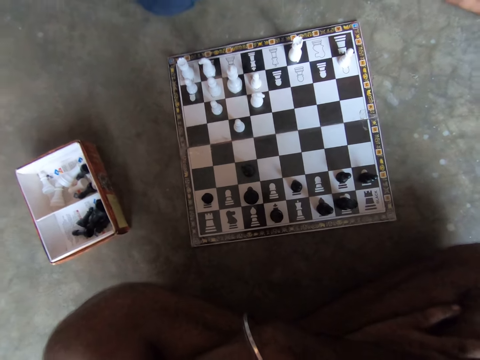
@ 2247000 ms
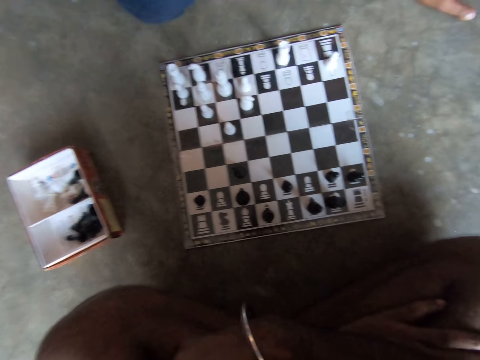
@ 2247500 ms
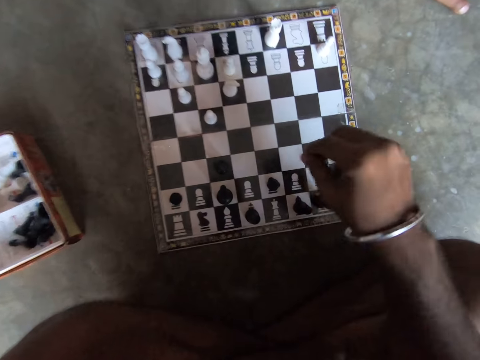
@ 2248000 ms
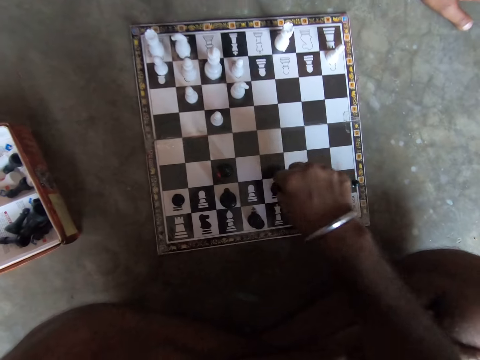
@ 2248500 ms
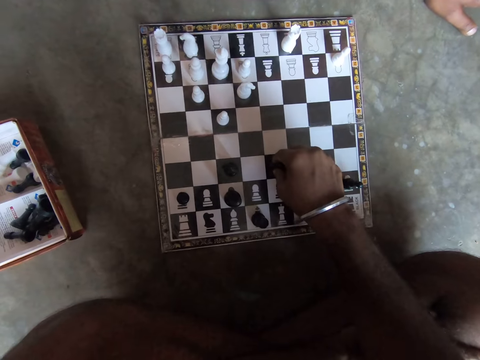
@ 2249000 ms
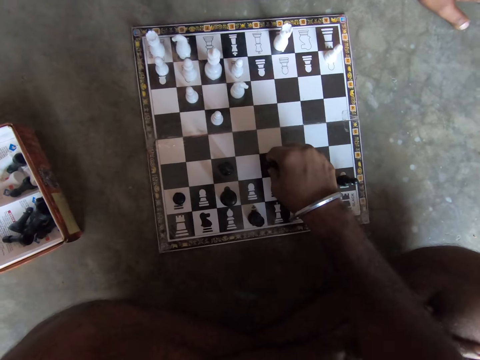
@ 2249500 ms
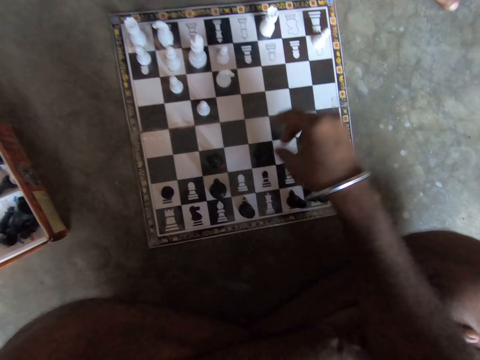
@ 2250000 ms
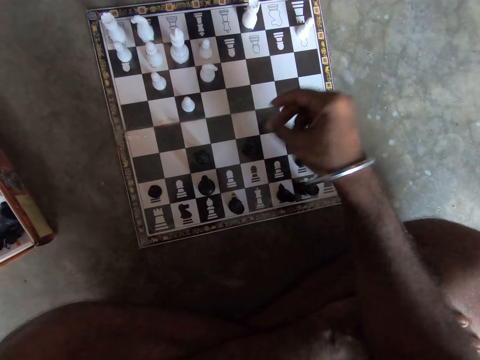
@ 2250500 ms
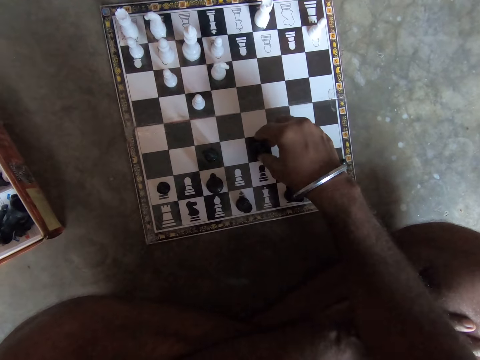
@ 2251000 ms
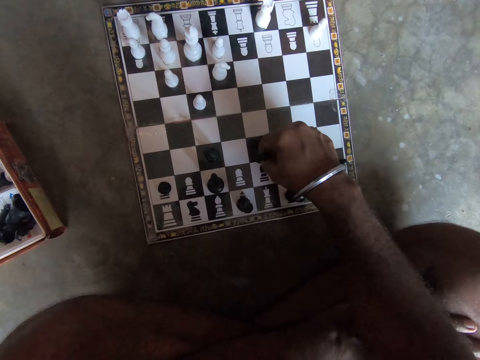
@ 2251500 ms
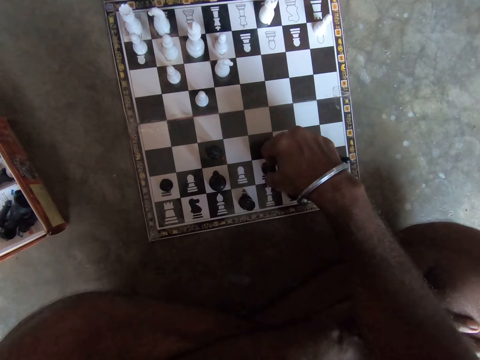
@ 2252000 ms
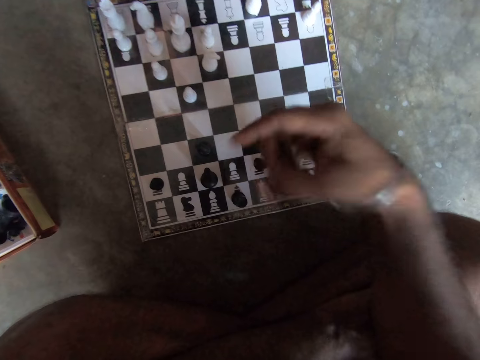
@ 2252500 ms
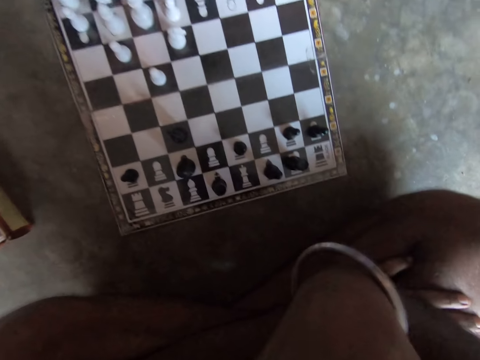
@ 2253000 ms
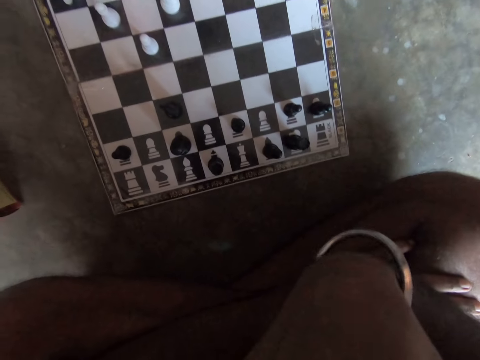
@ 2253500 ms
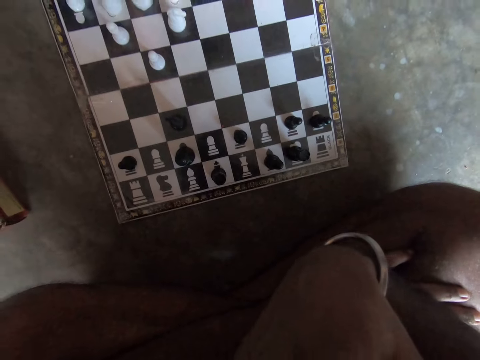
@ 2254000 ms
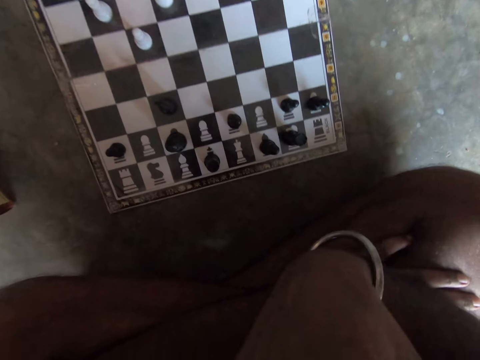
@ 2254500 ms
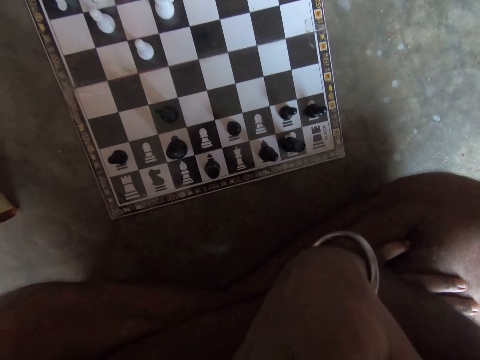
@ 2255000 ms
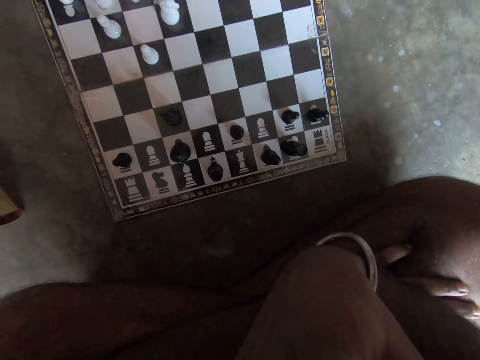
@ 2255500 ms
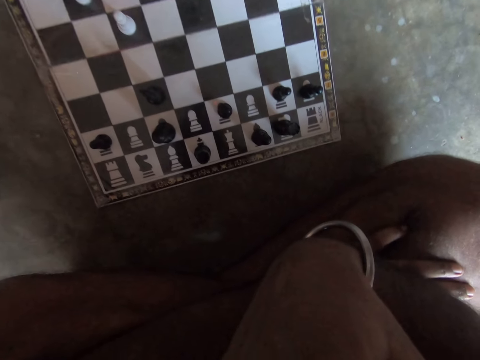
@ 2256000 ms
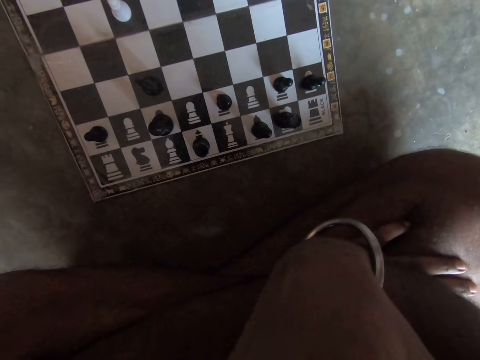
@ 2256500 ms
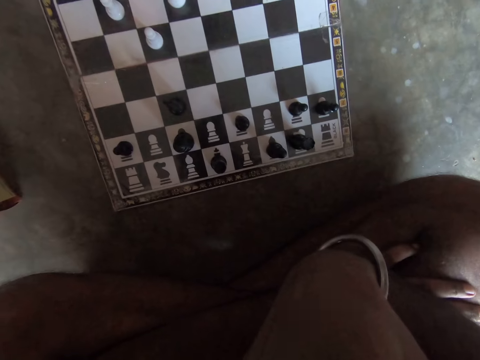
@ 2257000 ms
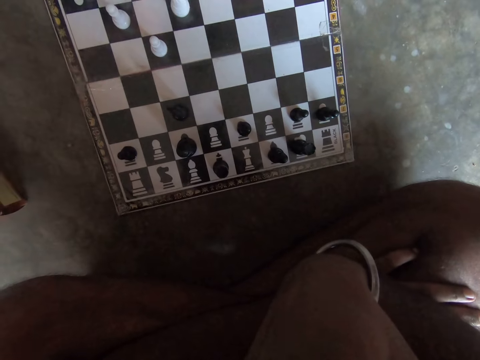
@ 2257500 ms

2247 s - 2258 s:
The camera wearer holds the chess piece. He moves the chess piece on the board. He lifts his hand. He holds the chess piece. He moves back the chess piece on the board. He lifts his hand.

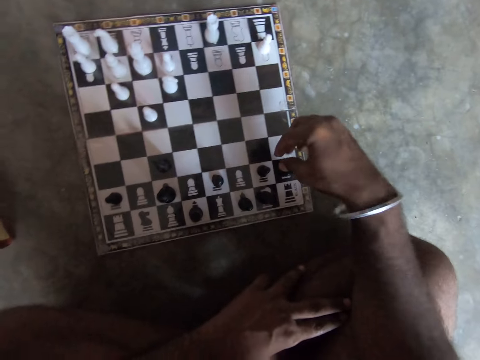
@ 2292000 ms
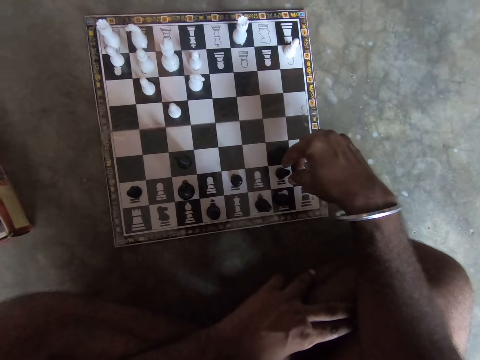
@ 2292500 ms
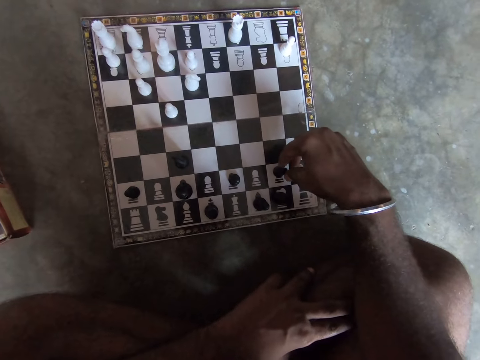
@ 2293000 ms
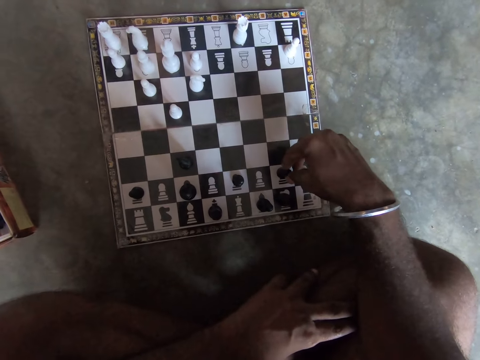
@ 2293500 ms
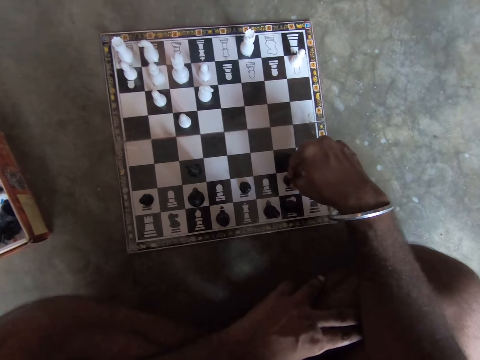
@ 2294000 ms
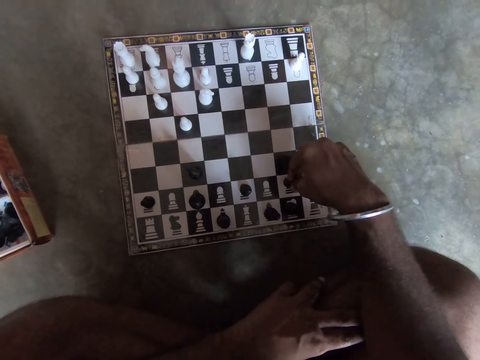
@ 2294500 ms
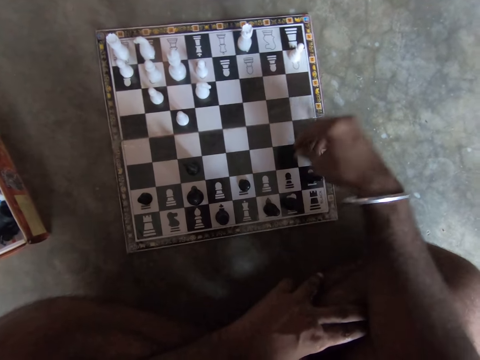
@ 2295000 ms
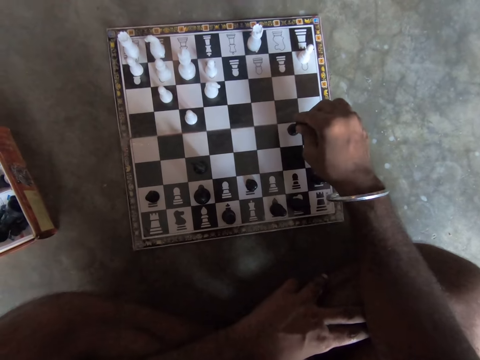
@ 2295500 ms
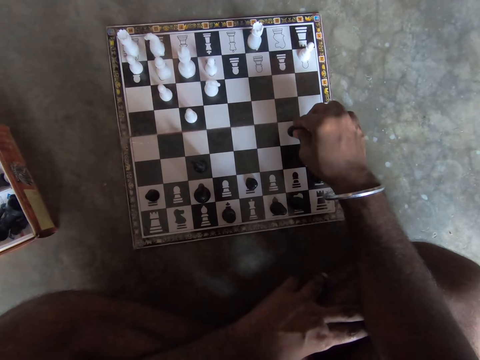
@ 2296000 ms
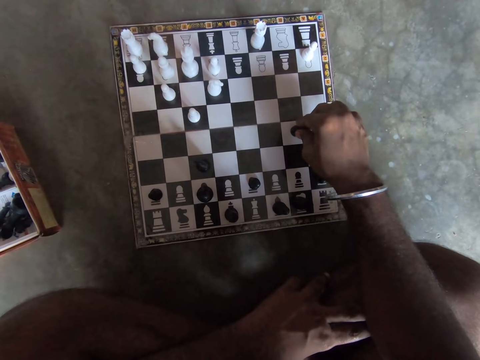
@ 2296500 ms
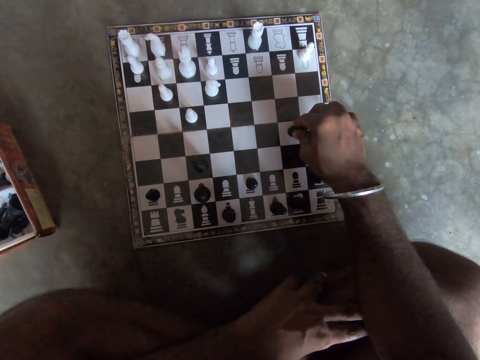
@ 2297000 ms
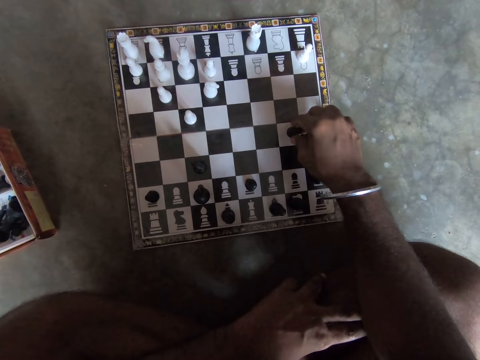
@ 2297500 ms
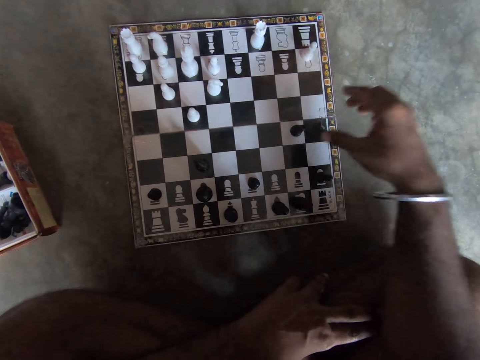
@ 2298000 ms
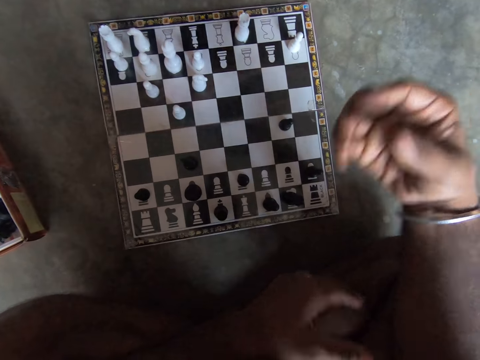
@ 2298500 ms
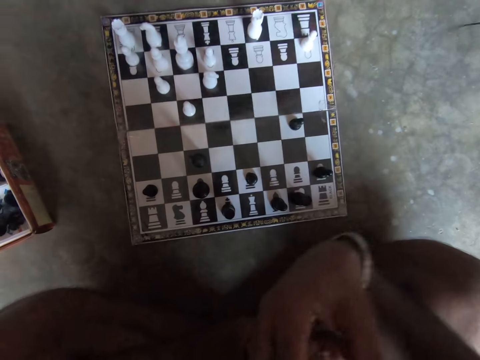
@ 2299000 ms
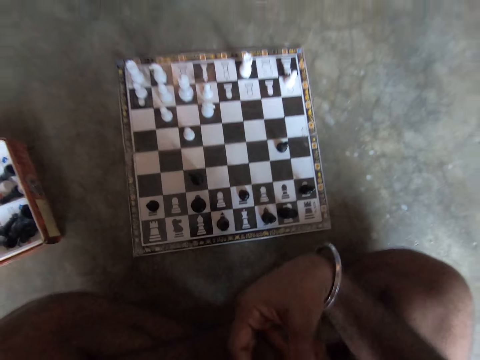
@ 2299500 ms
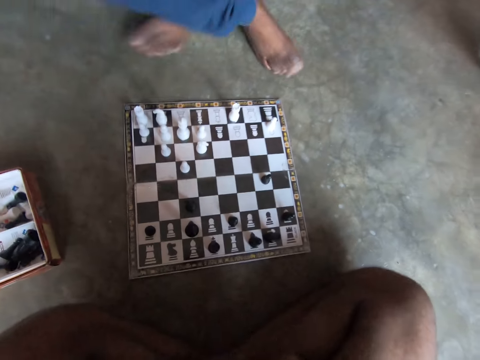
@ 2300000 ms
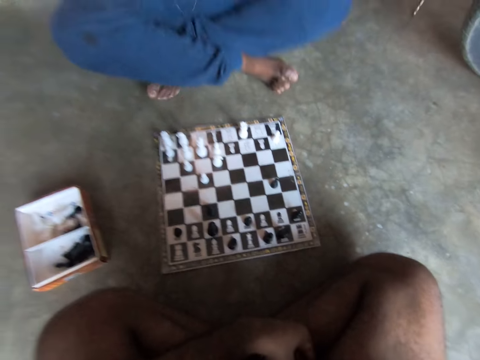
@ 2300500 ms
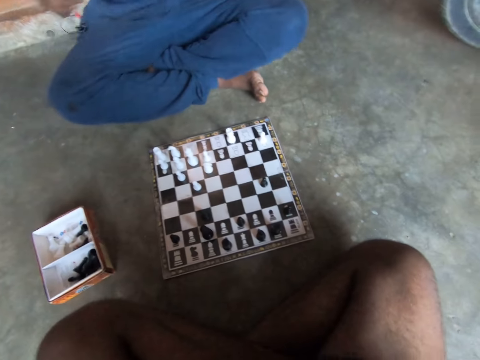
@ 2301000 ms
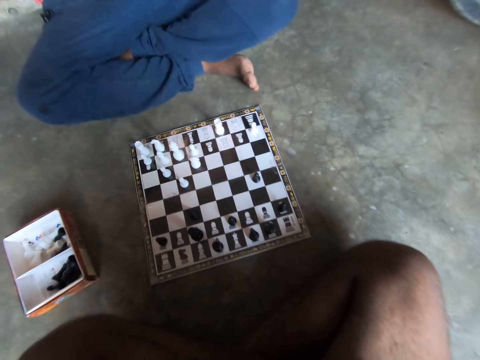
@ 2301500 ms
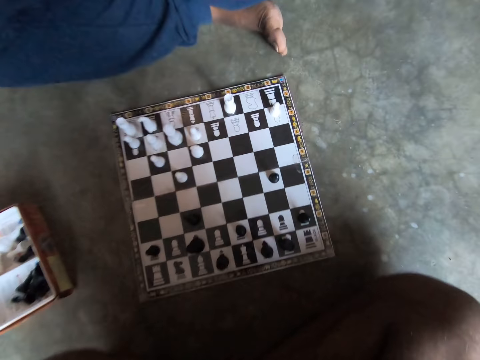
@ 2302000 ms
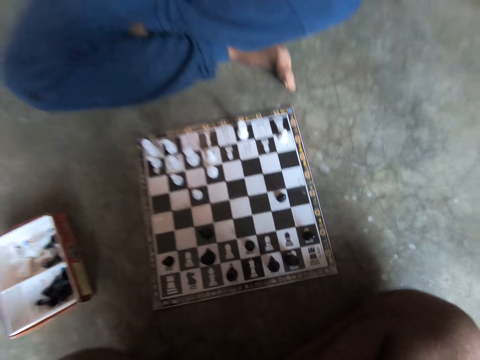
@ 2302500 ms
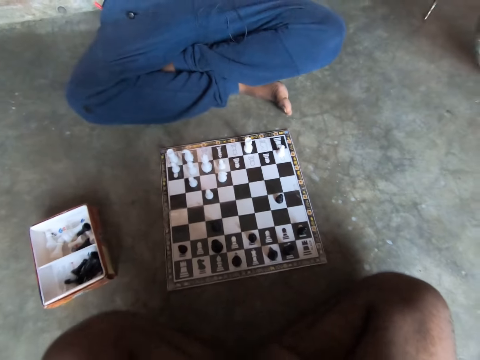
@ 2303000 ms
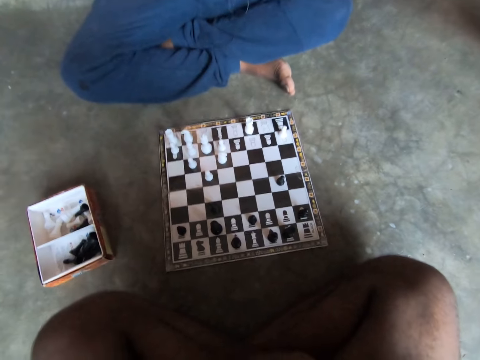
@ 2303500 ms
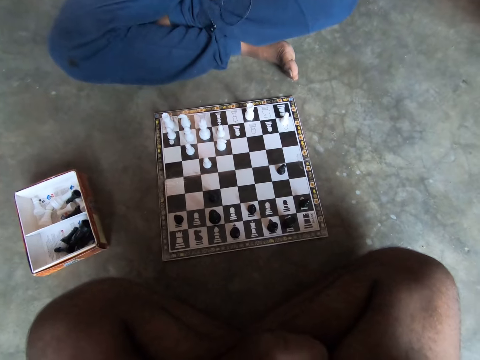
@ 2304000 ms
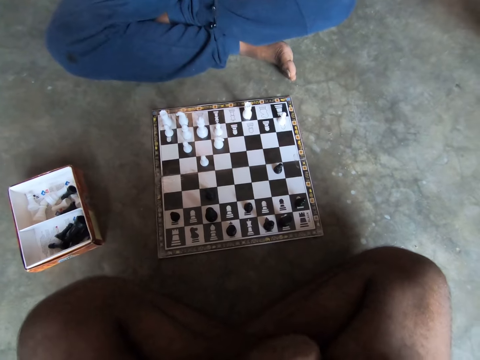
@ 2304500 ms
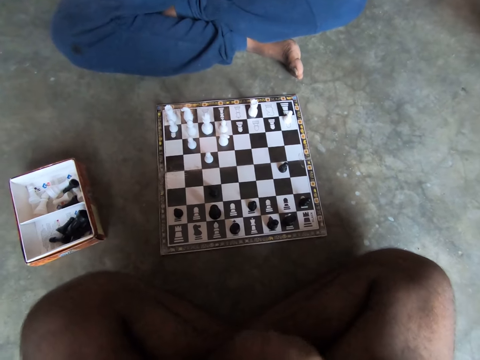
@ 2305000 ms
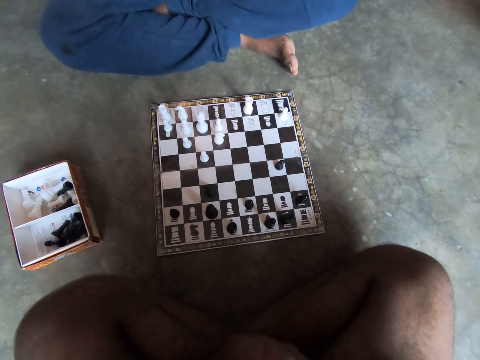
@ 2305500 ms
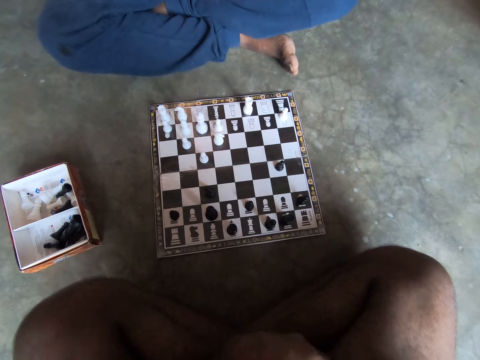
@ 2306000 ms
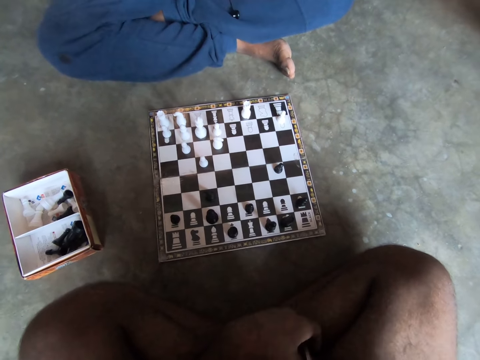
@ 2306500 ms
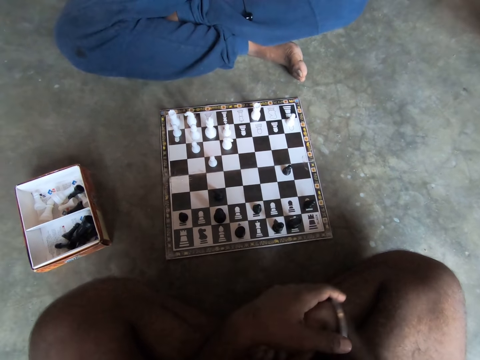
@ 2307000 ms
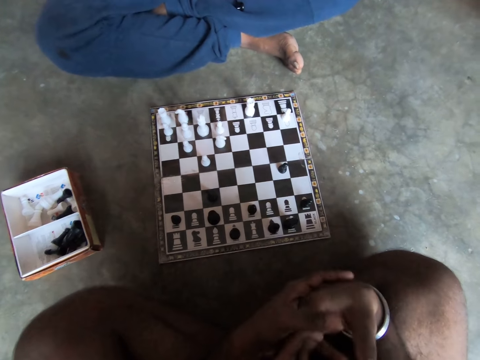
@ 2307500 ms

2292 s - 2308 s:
The camera wearer holds the chess piece. He moves another chess piece on the board. He puts the chess piece on the chess board. He lifts his hand. He grunts. A man changes his posture.
